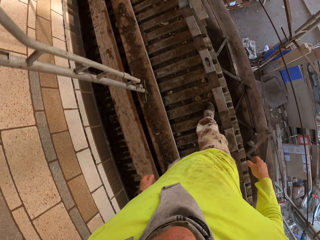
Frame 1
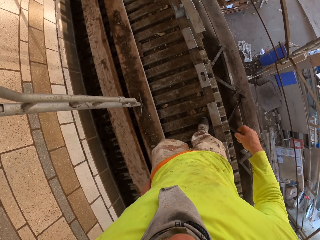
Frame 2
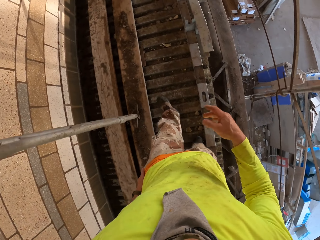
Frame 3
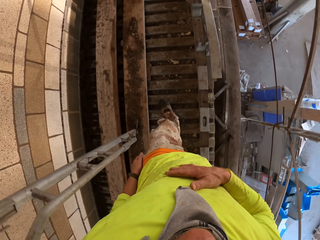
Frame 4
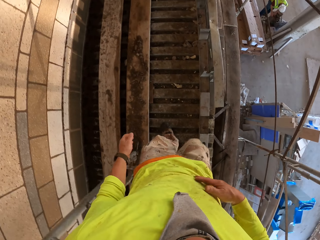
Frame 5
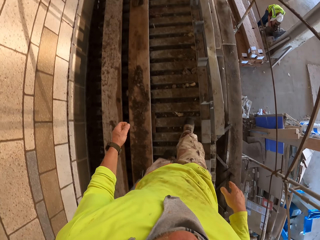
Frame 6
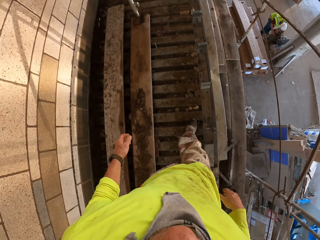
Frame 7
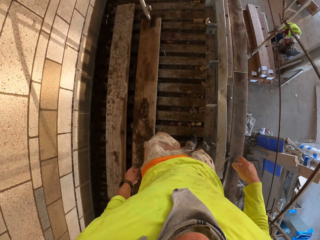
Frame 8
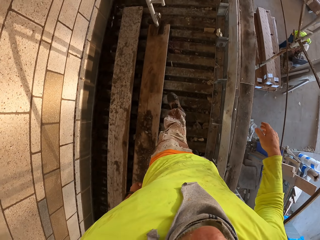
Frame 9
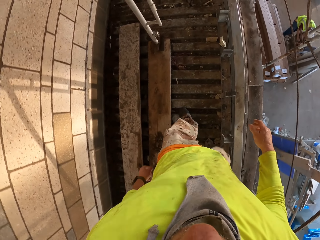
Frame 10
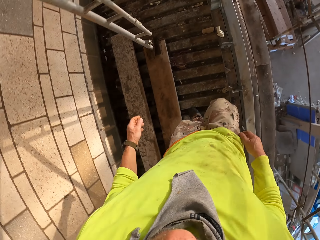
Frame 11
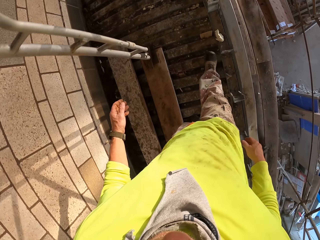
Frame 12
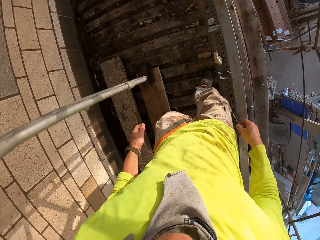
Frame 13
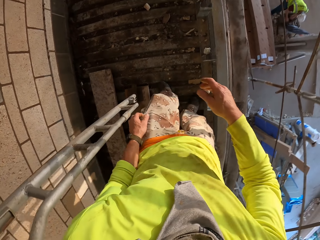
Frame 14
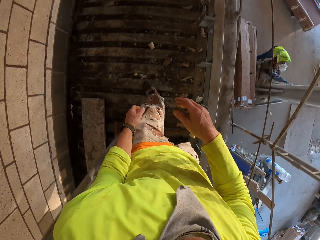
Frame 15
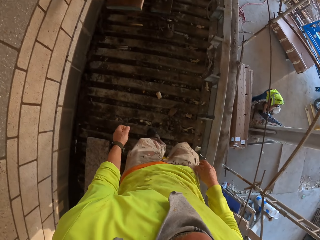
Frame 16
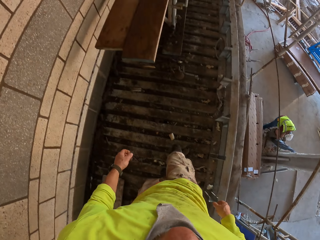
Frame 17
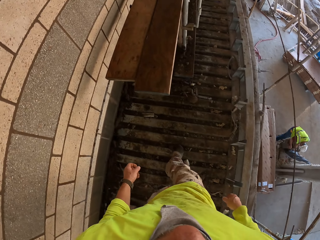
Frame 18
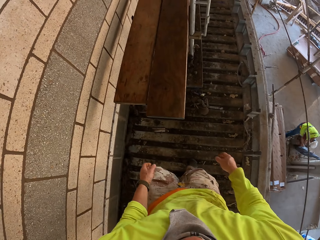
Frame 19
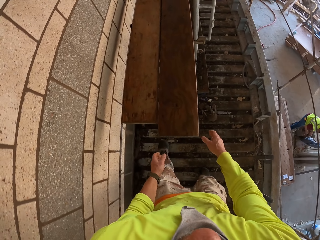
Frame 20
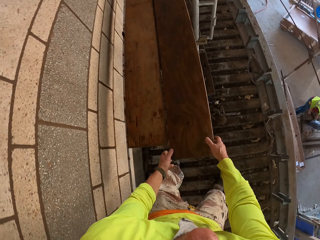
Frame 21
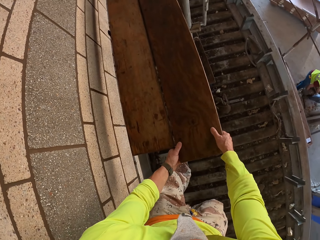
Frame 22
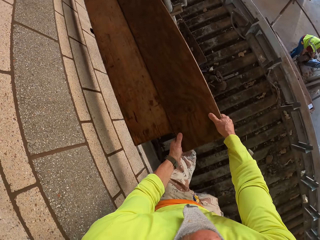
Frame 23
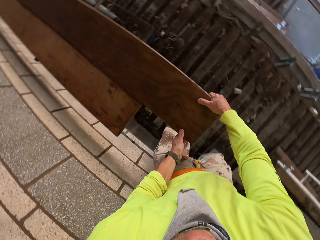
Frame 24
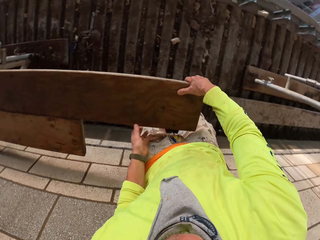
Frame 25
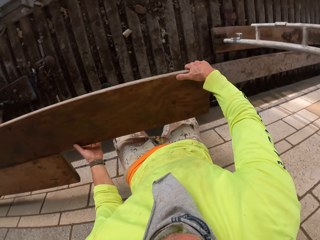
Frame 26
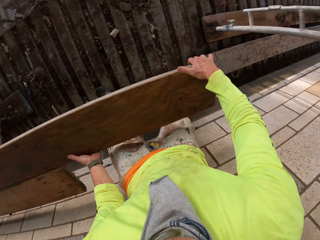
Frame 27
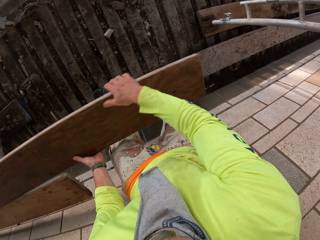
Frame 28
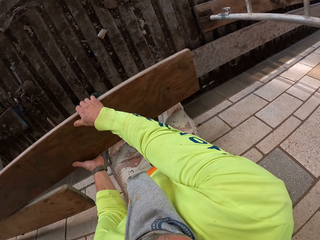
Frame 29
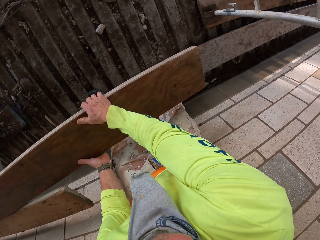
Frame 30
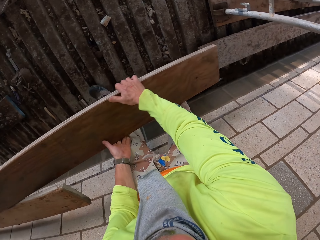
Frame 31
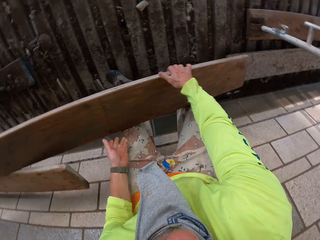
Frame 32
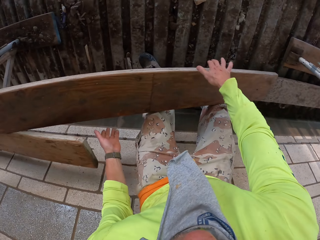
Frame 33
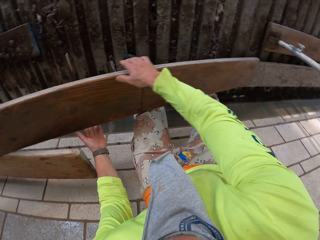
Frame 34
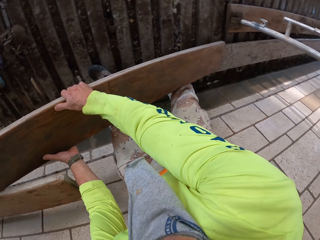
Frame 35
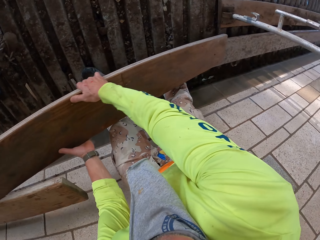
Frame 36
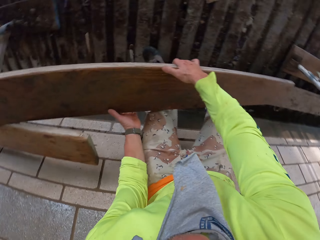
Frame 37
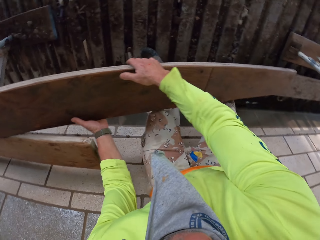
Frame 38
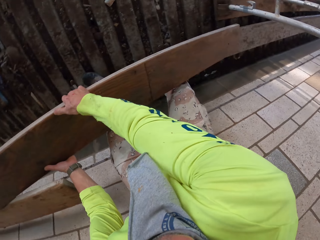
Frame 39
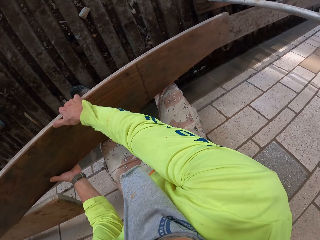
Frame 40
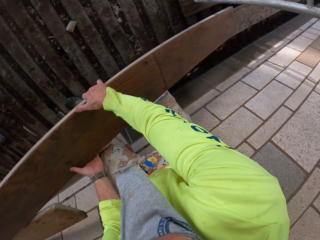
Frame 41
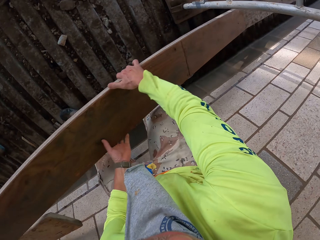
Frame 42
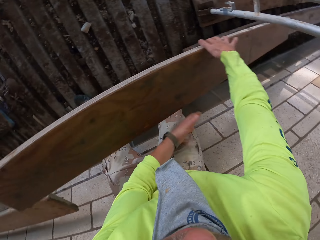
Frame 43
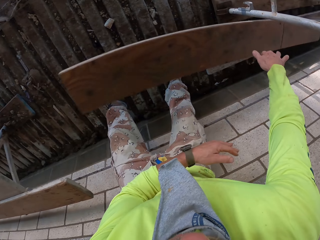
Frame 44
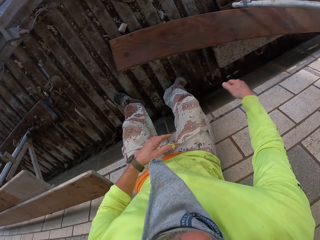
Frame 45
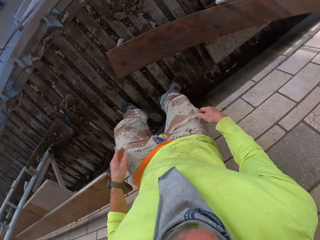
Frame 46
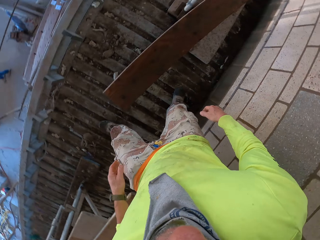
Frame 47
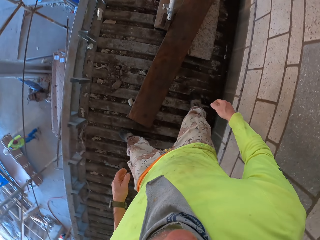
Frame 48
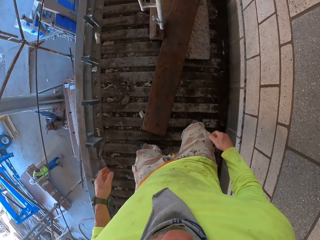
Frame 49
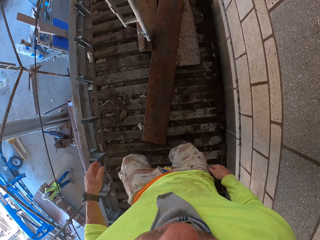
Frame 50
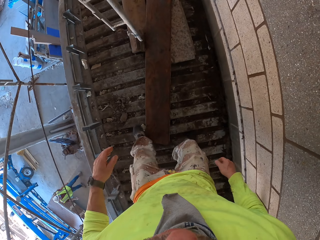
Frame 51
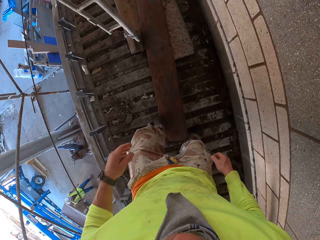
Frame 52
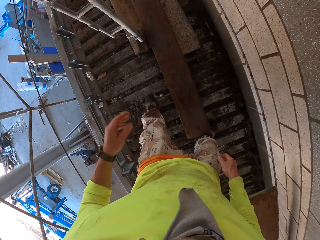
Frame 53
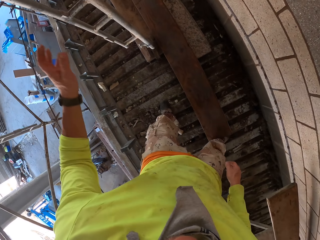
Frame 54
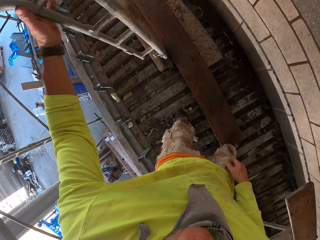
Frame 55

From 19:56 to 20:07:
The camera wearer walks around. They hold a wood bar. They turn to the side. They hold the wood bar. They slide a piece of wood from a shelf. They turn to the side. They throw the piece of wood on the floor.

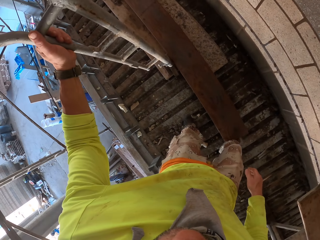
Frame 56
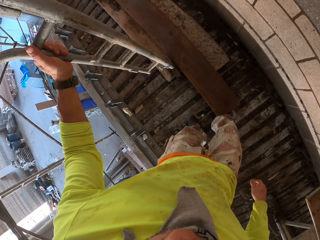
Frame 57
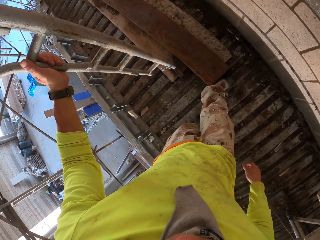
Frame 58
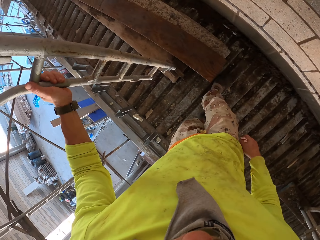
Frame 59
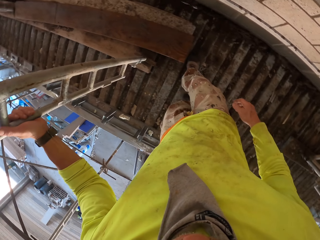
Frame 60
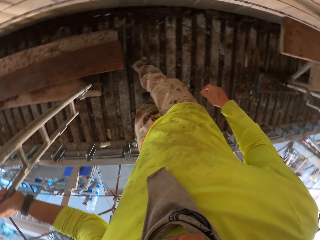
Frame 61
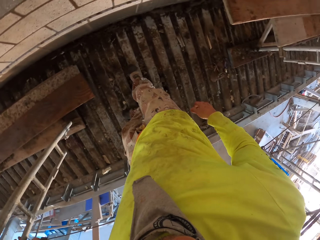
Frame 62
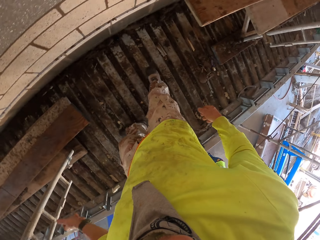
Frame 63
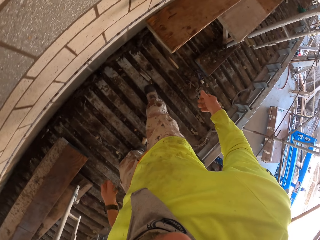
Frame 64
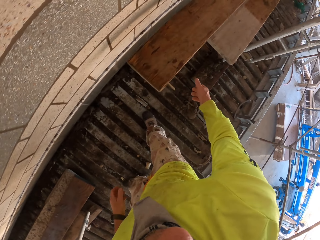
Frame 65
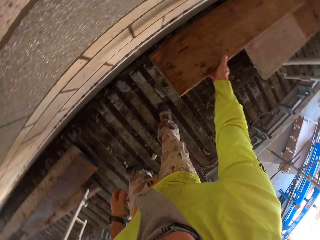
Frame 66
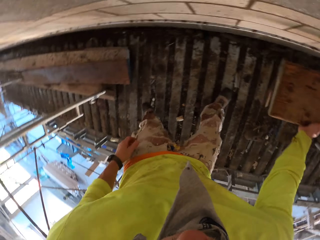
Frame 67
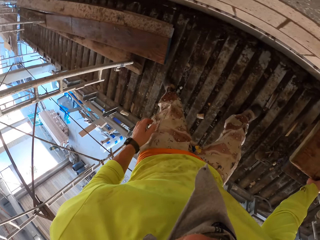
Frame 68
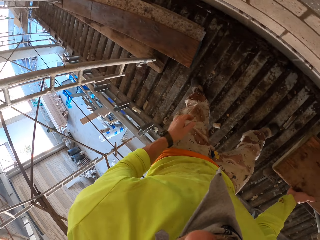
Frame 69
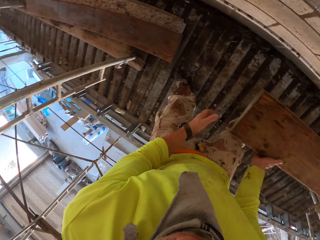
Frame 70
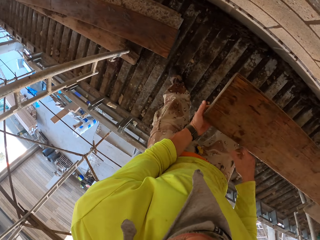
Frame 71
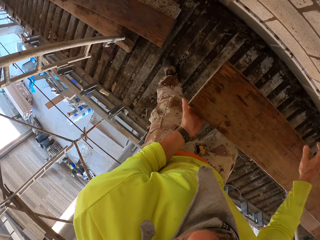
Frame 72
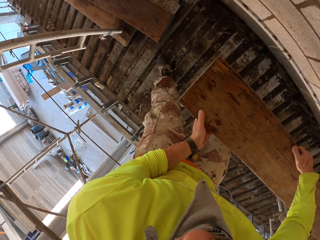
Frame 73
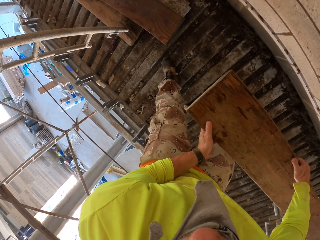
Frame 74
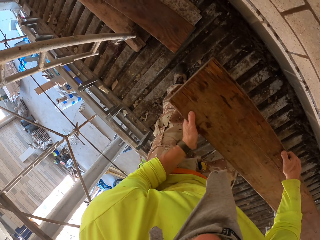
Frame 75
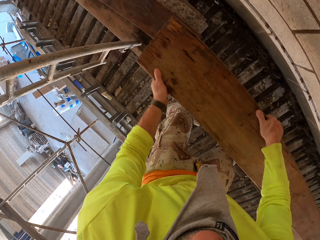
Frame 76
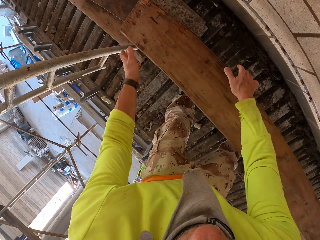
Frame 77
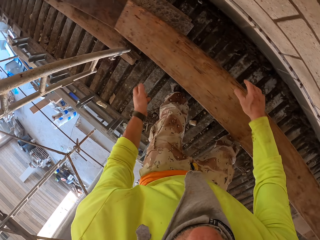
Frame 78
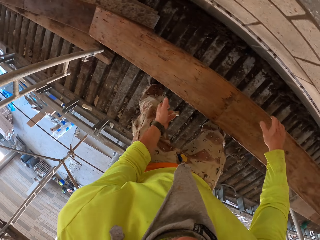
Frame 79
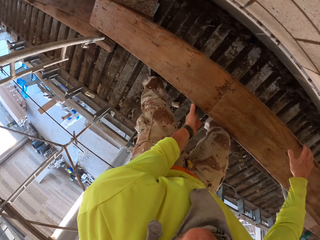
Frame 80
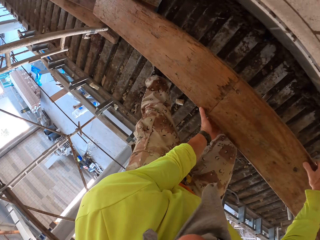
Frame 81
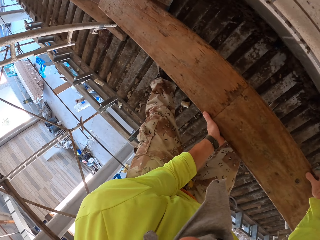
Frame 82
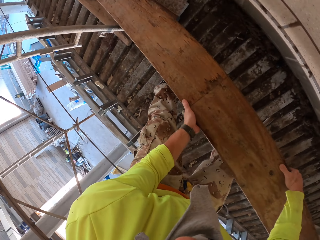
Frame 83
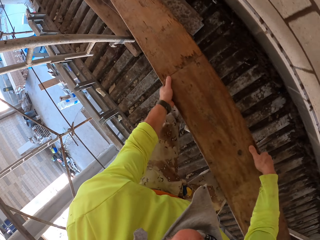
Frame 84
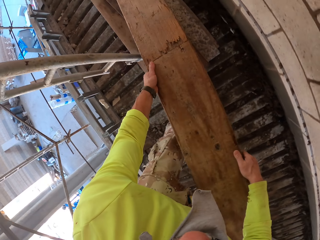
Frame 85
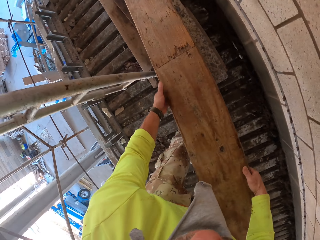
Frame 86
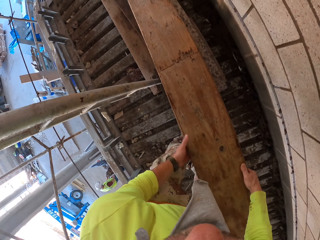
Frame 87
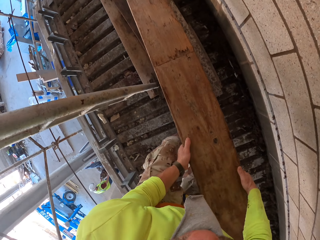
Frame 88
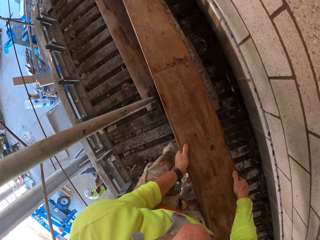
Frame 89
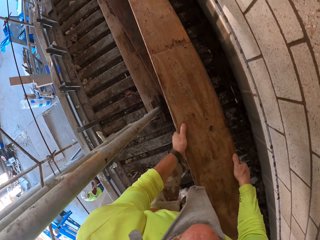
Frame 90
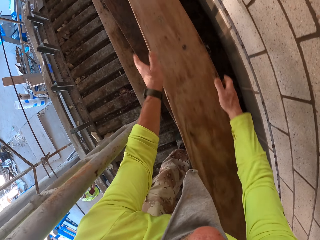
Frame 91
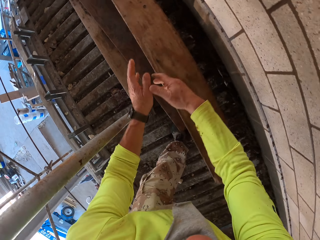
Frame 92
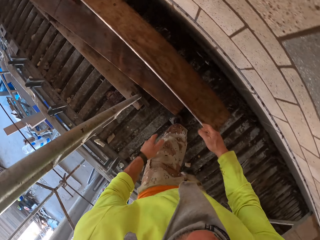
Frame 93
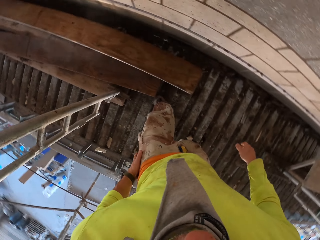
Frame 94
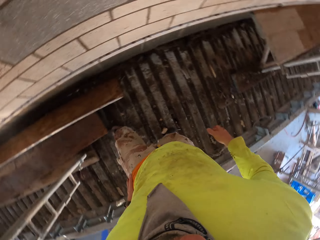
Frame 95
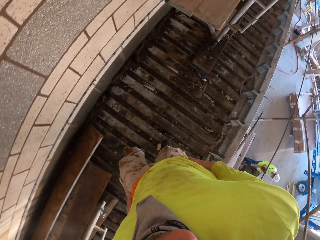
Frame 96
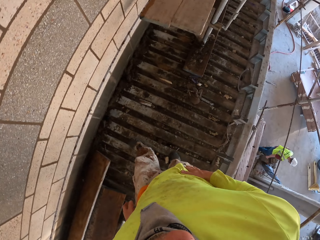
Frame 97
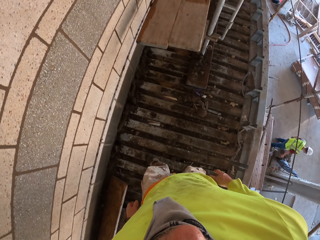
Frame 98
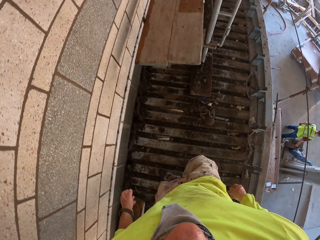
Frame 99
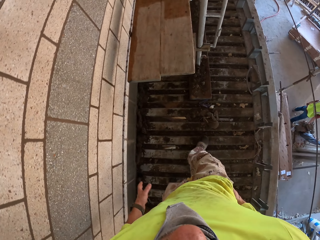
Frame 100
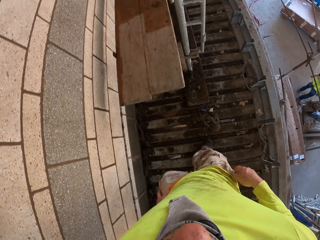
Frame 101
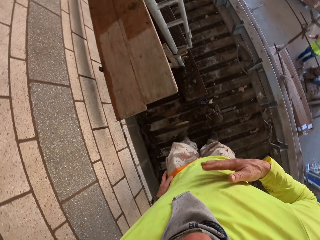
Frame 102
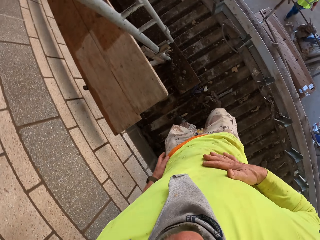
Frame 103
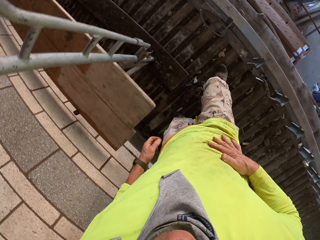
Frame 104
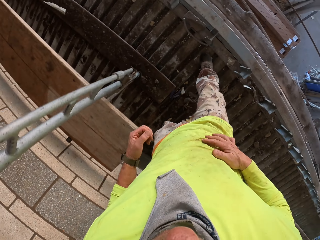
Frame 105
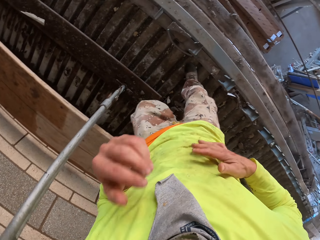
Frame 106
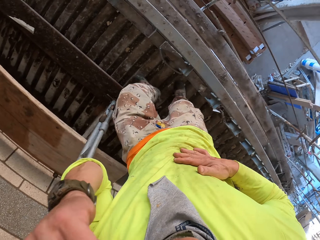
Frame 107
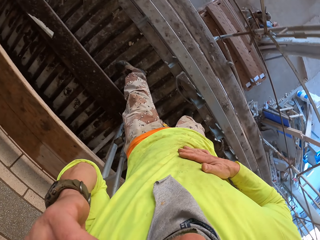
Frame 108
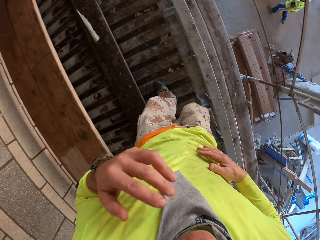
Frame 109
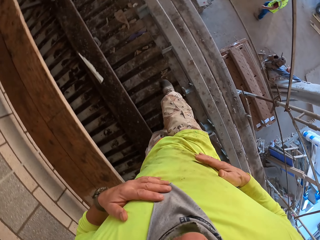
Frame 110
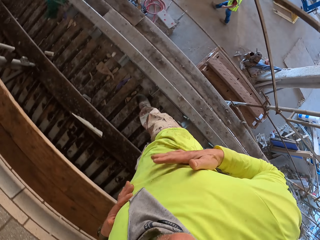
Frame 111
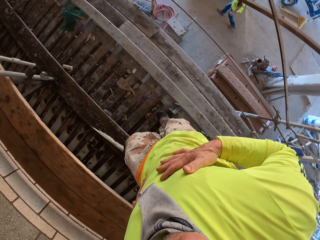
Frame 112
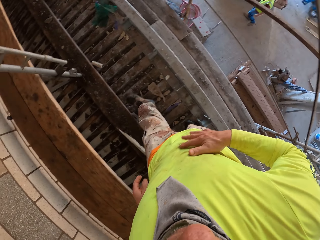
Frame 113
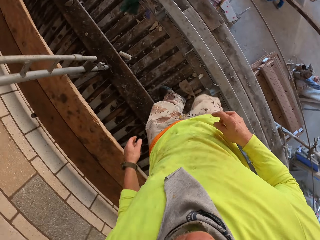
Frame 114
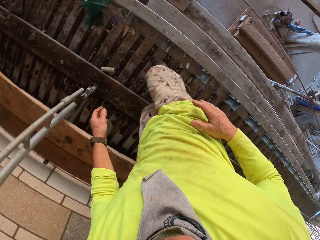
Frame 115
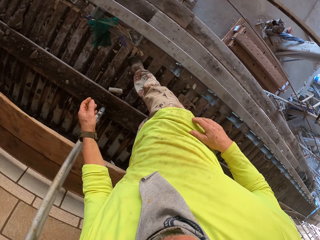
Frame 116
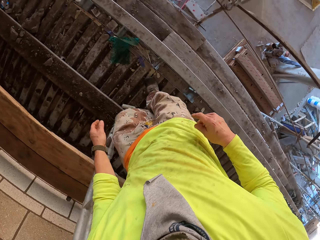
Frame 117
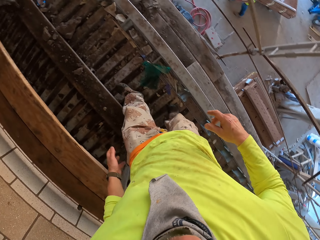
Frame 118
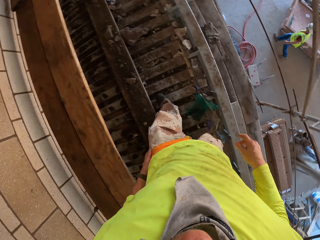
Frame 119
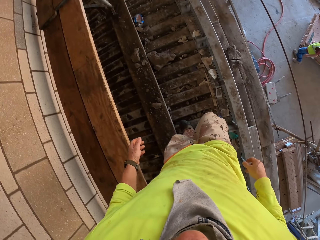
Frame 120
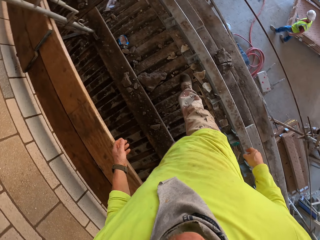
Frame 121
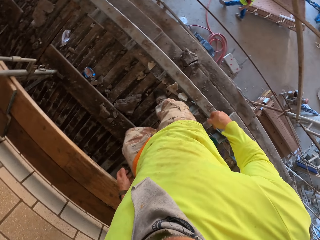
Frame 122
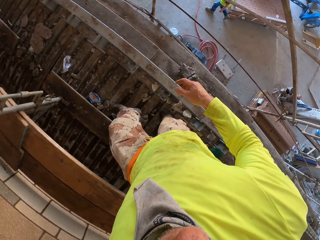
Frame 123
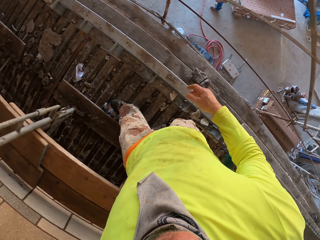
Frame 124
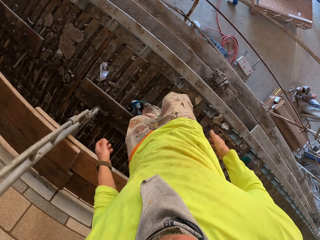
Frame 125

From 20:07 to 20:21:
The camera wearer pushes the piece of wood with the leg. They hold a ladder. They turn to the side. They hold a wood bar. They slide a piece of wood from a shelf. They put the wood bar on the stands. They throw the piece of wood on the floor. They turn to the side. They walk around. They rub the hand with the sweater. They walk around.
